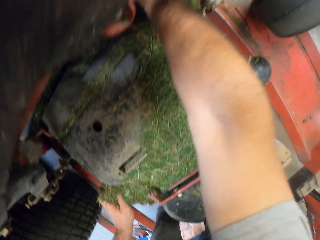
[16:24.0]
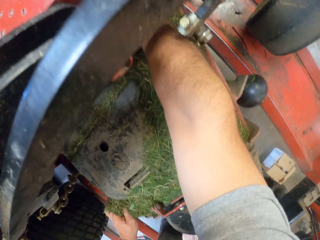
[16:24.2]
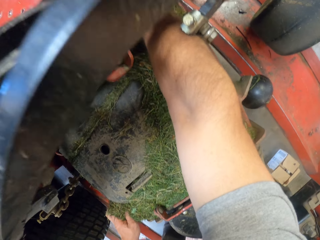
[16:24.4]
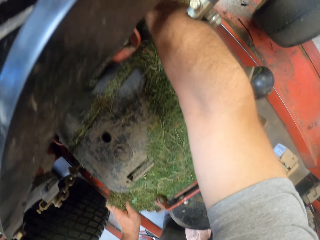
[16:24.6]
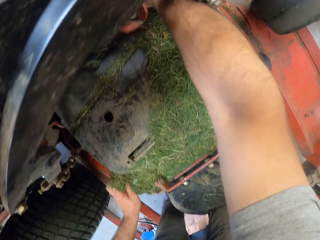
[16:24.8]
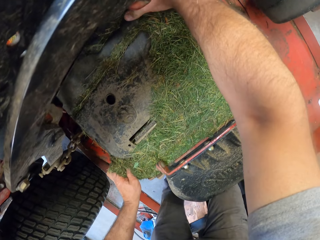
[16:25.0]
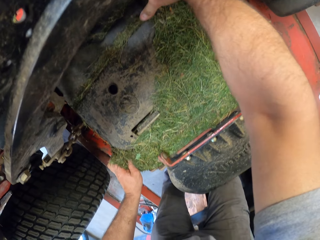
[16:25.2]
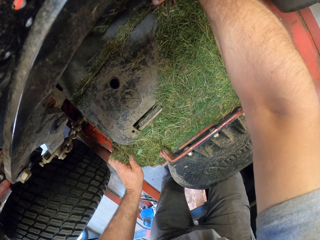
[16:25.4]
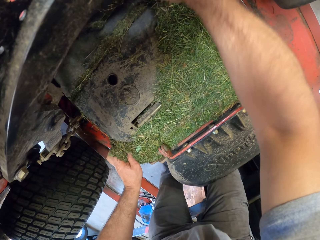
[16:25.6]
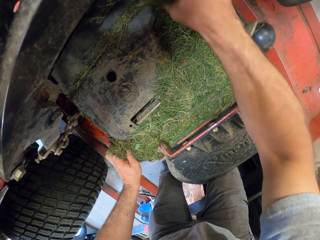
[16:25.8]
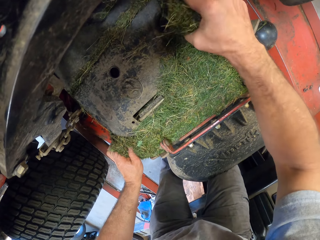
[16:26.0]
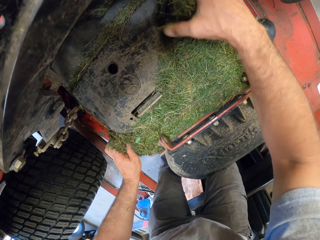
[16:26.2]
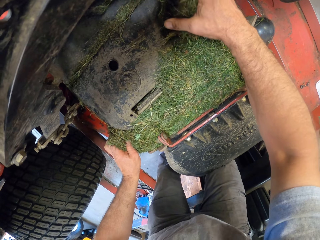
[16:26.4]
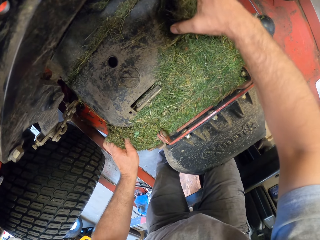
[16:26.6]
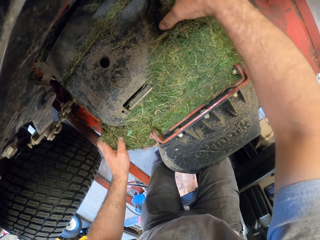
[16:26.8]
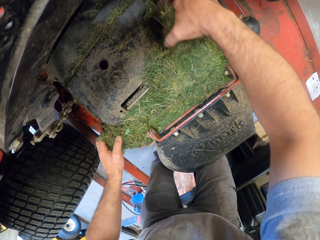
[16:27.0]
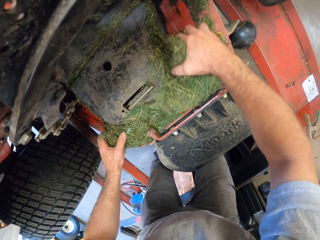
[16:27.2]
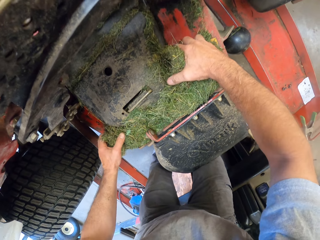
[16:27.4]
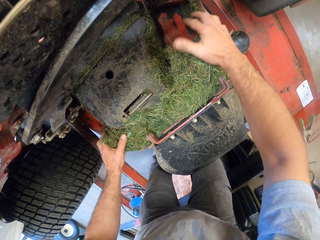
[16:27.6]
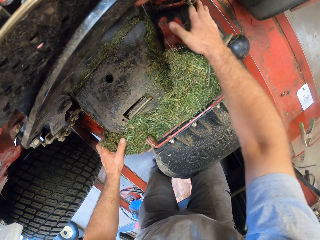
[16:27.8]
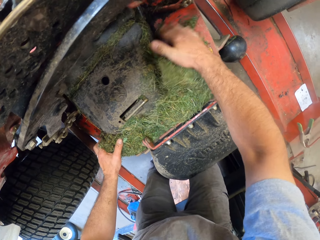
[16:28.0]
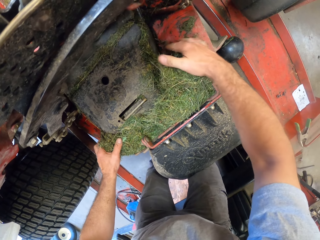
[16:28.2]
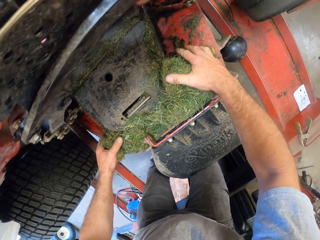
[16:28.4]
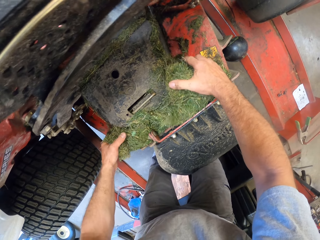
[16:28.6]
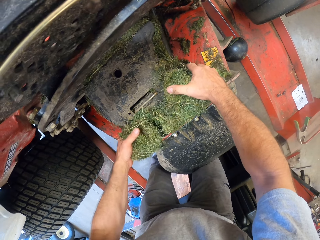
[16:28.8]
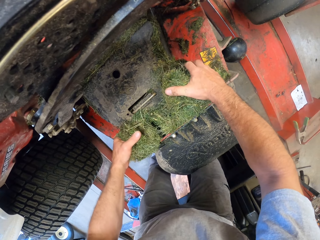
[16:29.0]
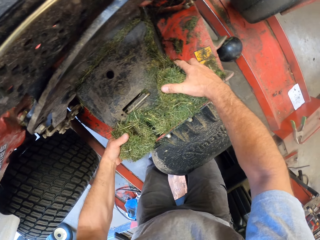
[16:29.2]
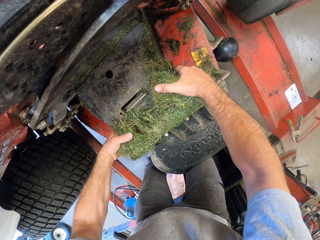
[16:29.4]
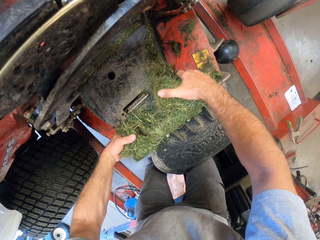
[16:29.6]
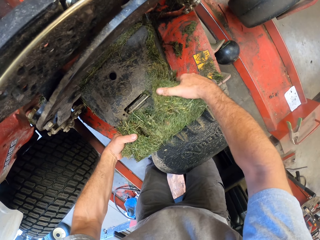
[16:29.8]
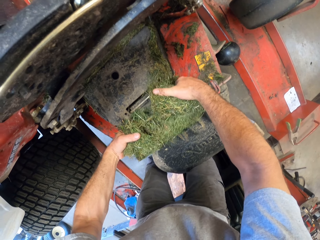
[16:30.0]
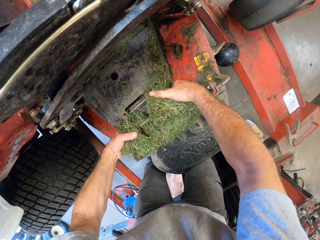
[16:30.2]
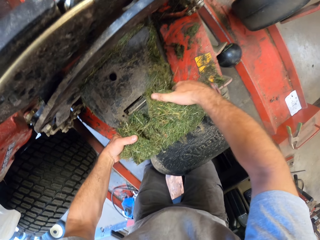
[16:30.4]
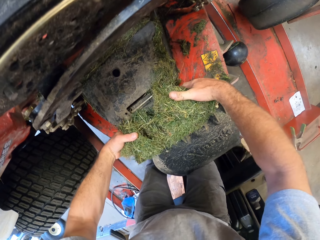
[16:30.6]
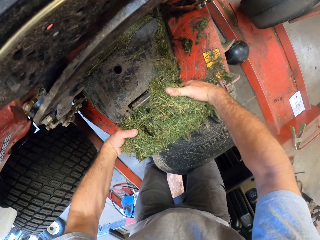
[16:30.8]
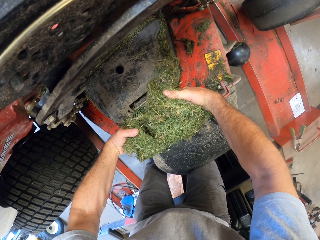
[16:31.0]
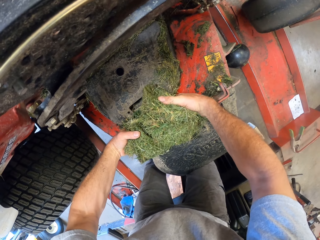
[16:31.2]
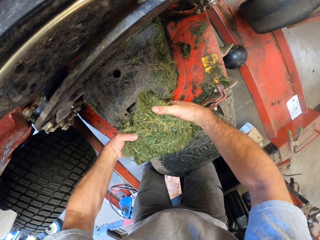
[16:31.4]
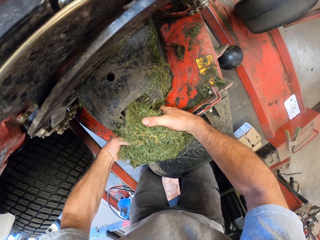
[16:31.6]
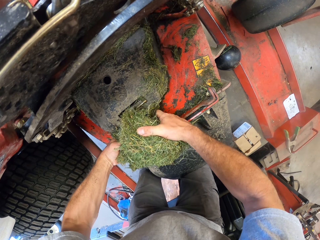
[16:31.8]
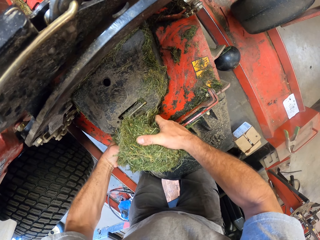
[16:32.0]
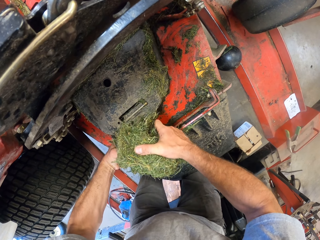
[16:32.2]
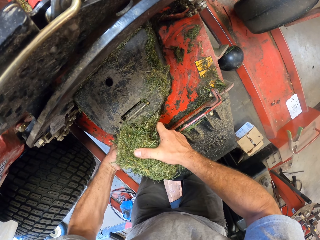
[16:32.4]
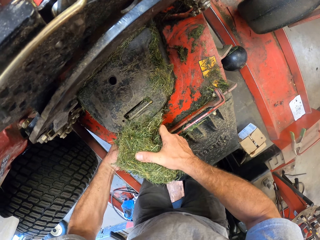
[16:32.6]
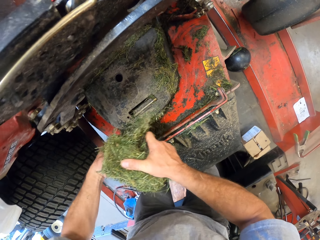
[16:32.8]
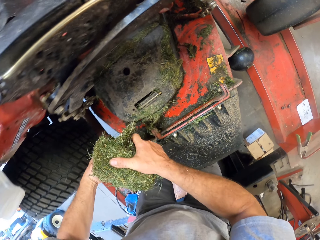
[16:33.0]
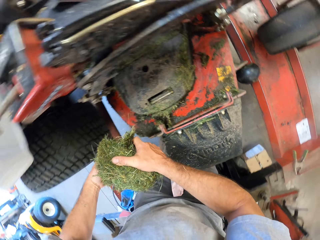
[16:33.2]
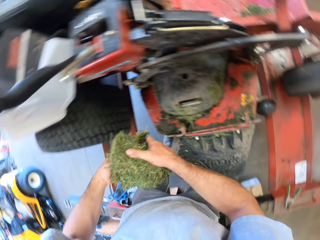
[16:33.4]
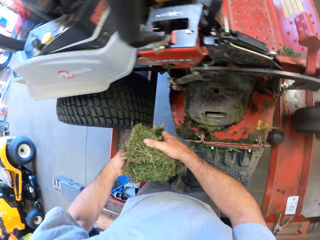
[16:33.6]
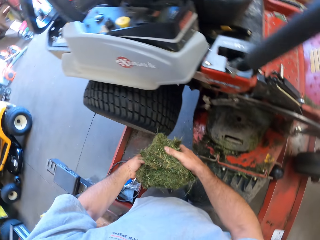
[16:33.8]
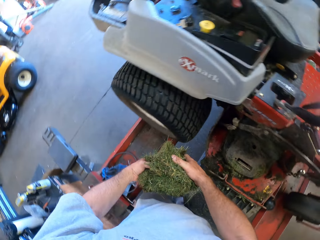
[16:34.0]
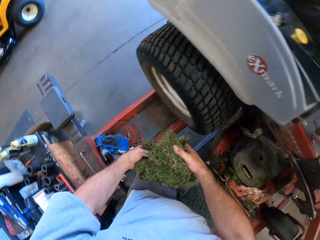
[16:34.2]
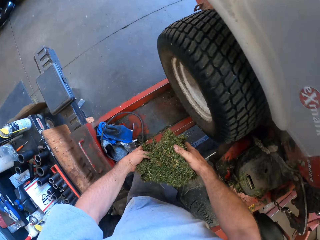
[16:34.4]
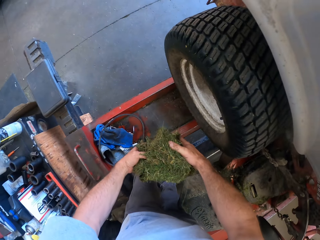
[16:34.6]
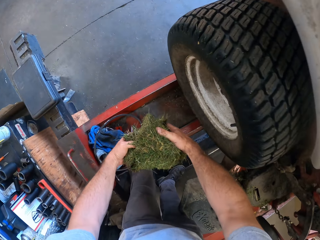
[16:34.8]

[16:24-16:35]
The camera wearer picks up grass.

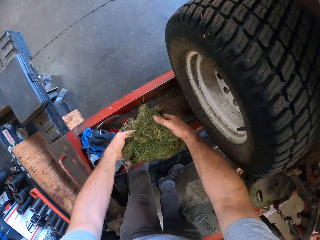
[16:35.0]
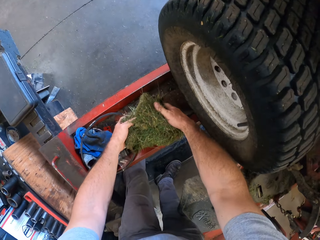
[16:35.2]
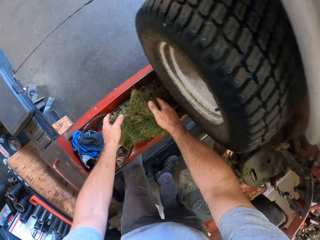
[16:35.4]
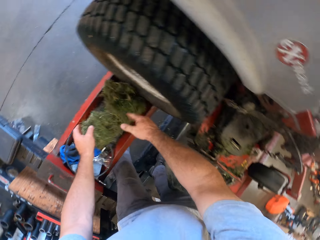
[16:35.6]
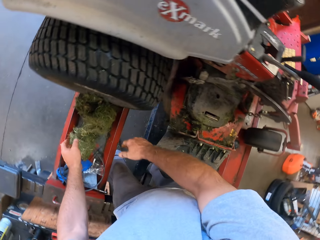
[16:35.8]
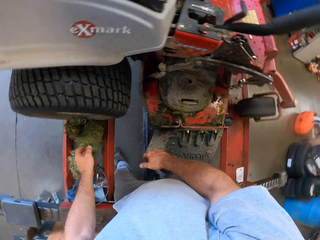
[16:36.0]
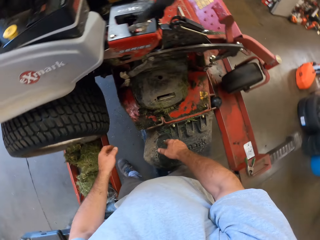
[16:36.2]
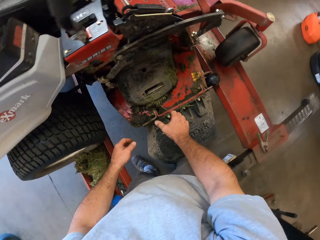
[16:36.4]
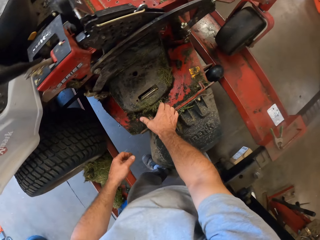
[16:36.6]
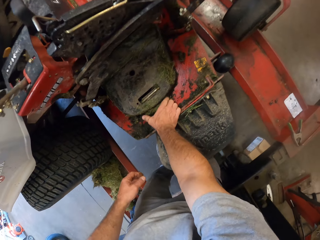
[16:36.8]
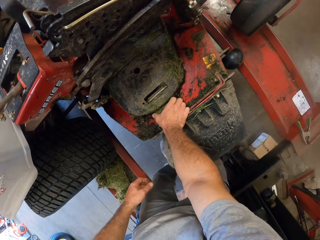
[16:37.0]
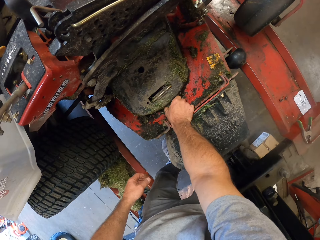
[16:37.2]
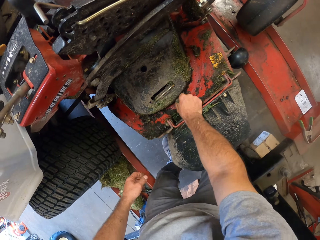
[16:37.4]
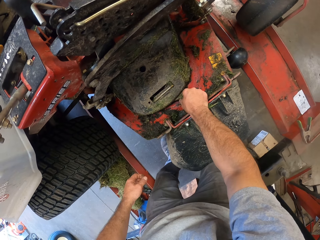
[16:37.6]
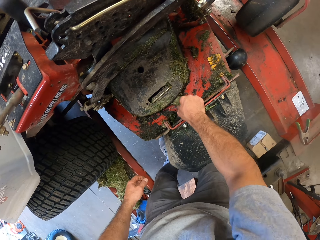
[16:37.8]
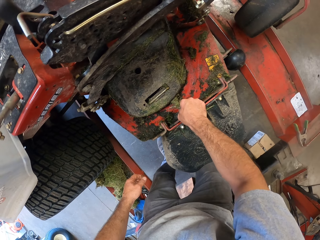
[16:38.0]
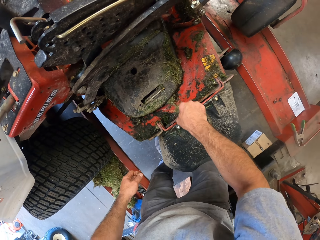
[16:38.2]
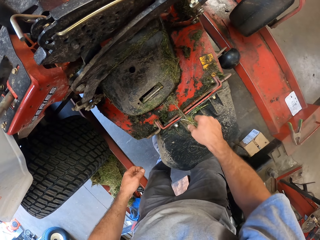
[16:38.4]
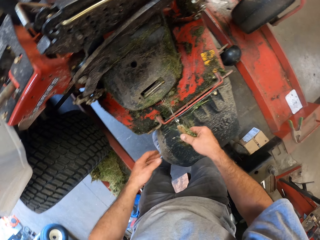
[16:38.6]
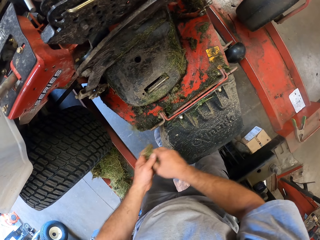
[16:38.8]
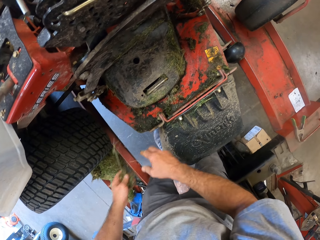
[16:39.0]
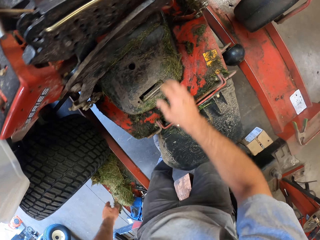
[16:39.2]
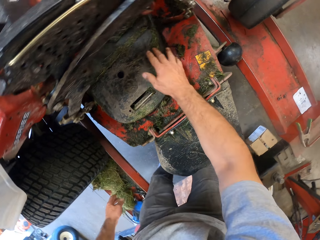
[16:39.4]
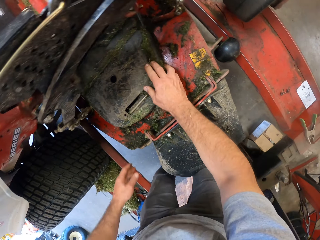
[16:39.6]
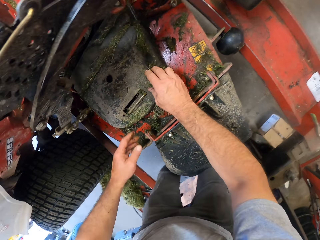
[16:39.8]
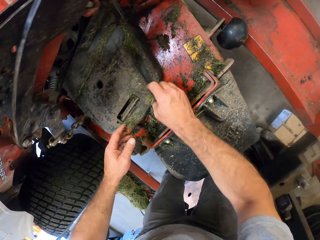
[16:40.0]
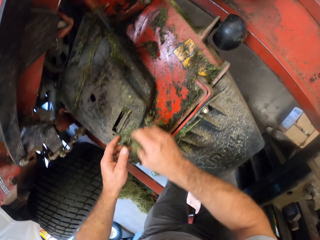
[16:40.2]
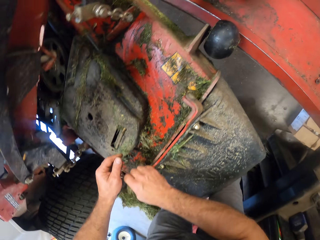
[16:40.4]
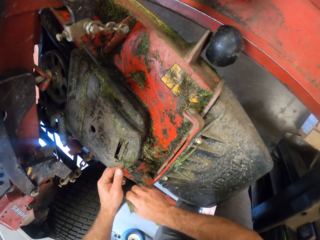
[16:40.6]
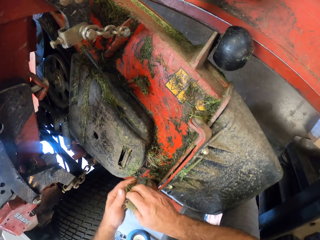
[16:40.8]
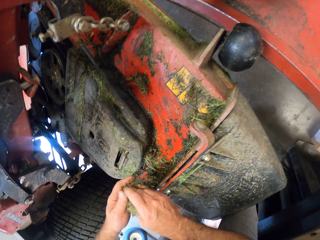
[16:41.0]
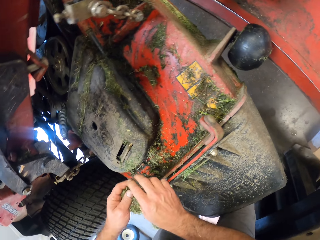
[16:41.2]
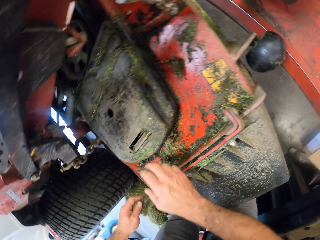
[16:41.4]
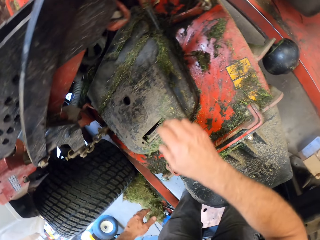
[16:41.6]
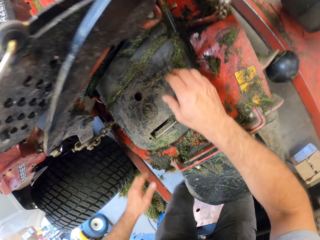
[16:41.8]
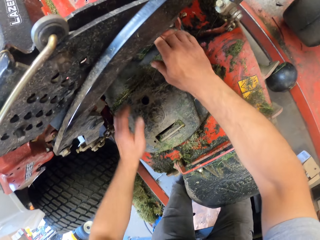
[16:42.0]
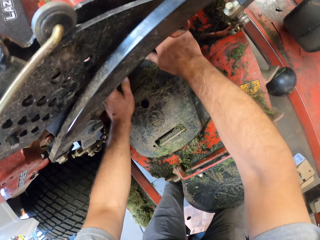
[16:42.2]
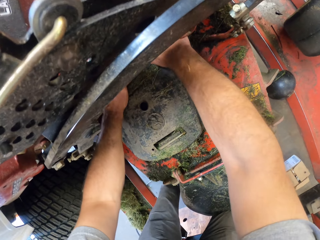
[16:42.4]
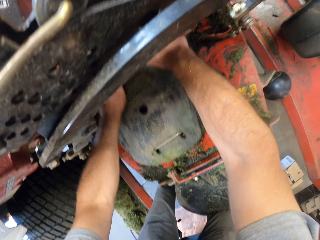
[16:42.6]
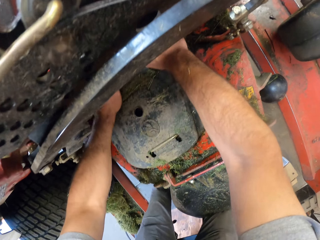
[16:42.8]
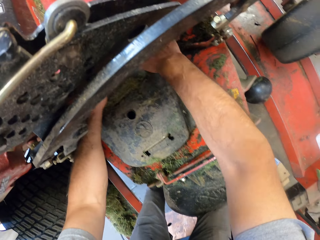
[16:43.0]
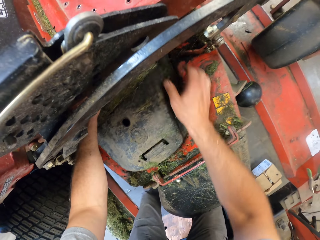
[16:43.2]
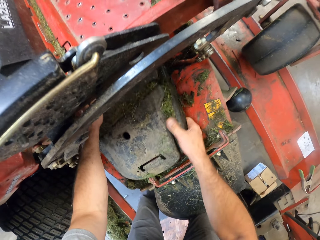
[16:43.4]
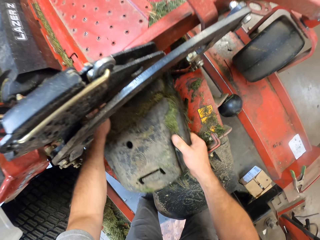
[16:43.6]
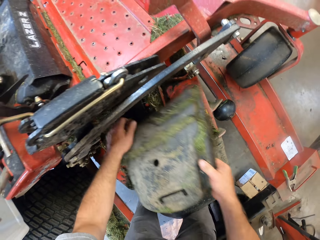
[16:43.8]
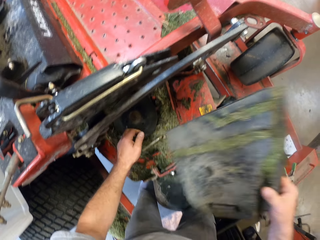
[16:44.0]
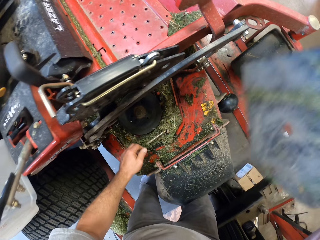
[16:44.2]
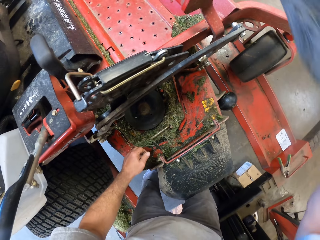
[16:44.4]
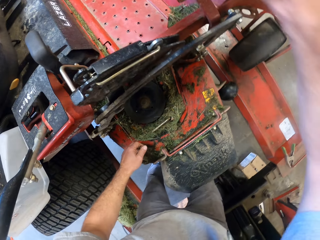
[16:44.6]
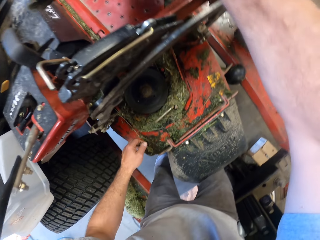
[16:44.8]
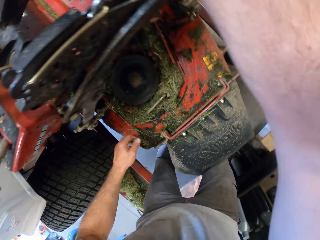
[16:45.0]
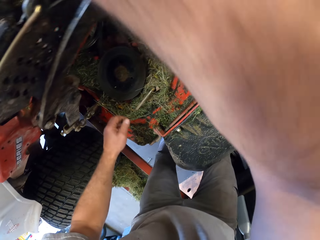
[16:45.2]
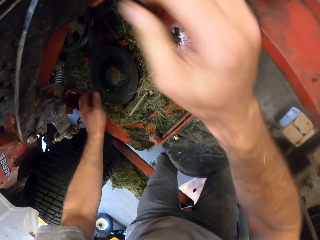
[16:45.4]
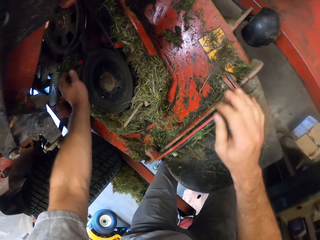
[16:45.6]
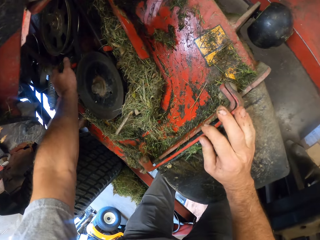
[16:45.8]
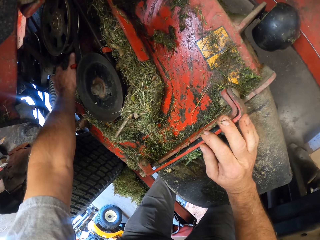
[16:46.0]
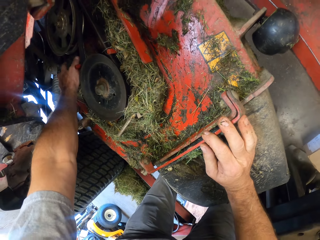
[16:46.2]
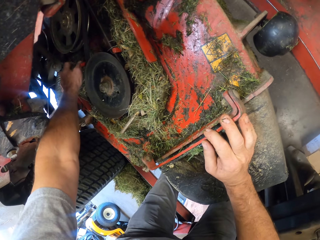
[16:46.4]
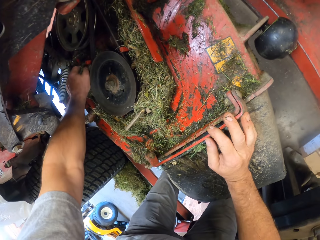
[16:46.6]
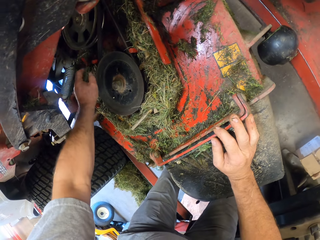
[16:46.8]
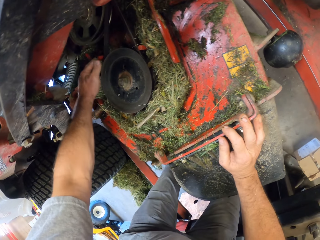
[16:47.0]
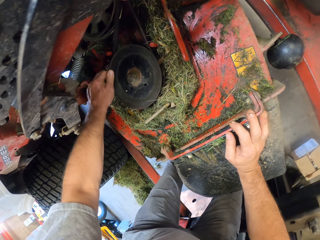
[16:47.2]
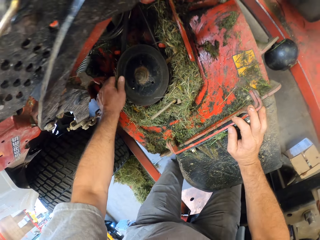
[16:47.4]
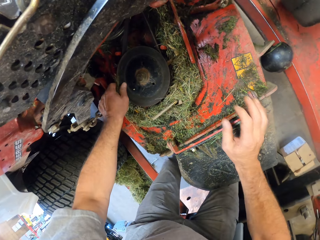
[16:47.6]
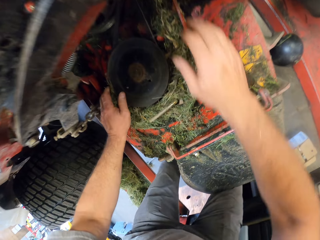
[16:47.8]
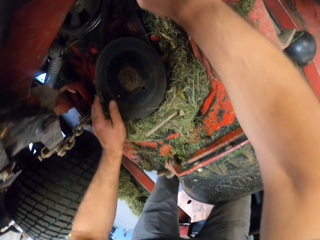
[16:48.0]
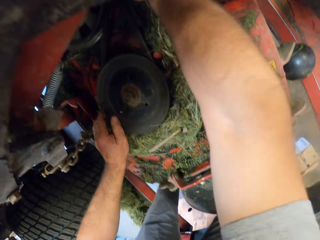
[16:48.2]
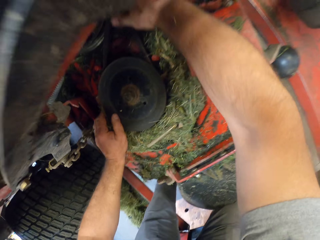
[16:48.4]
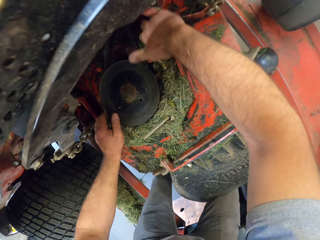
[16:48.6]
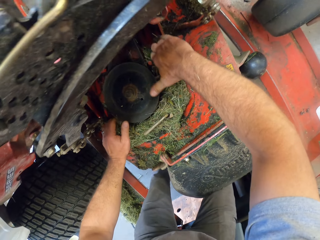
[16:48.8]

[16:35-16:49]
The camera wearer drops the dirt on the workshop lift. He packs the dirt from the lawn mower. He moves the dirt to his left hand and drops the dirt on the workshop lift. He packs the dirt from the lawn mower. He moves the dirt to his left hand. He drops the dirt on the workshop lift. He removes a second cover on the lawn mower. He drops the cover on the lawn mower. He packs the dirt from the lawn mower.
